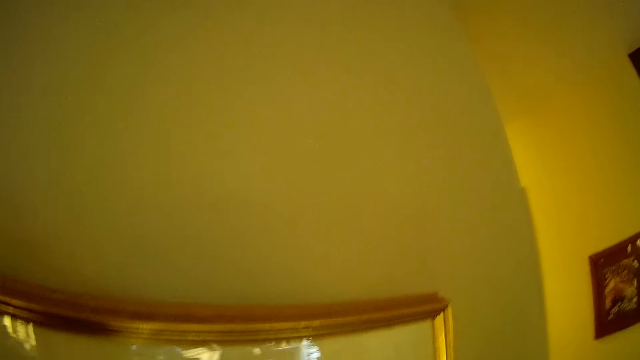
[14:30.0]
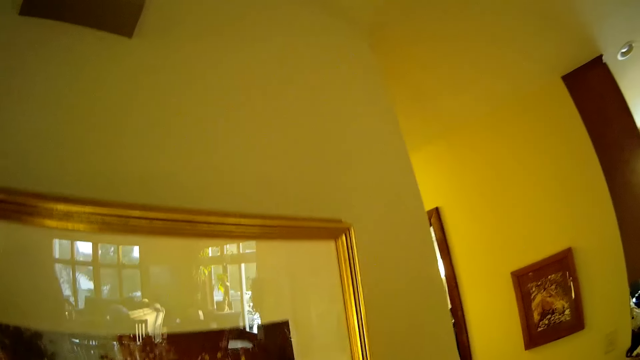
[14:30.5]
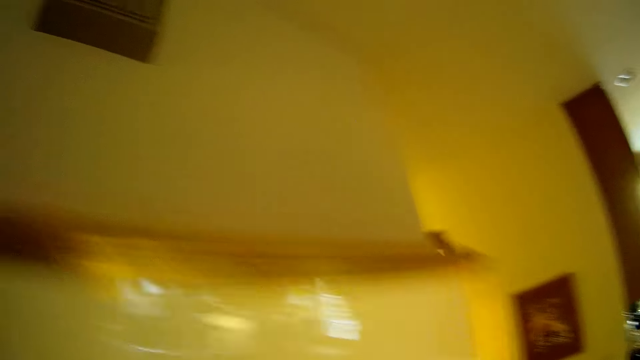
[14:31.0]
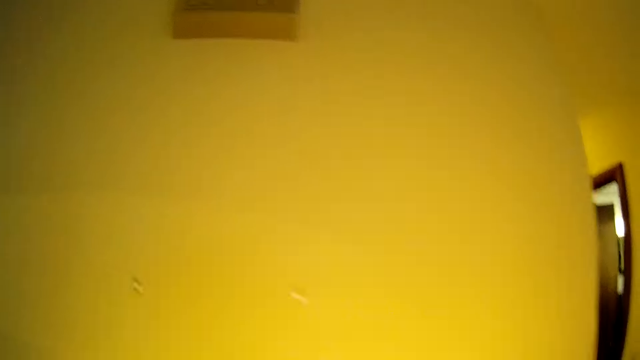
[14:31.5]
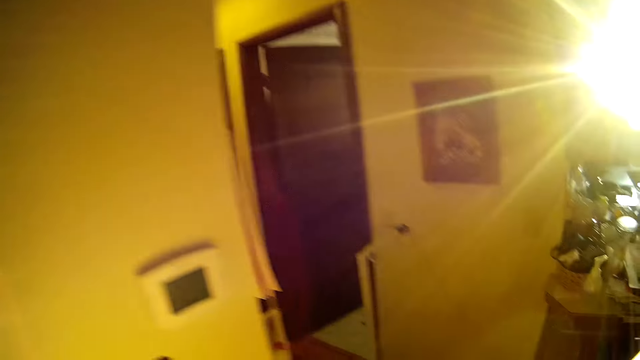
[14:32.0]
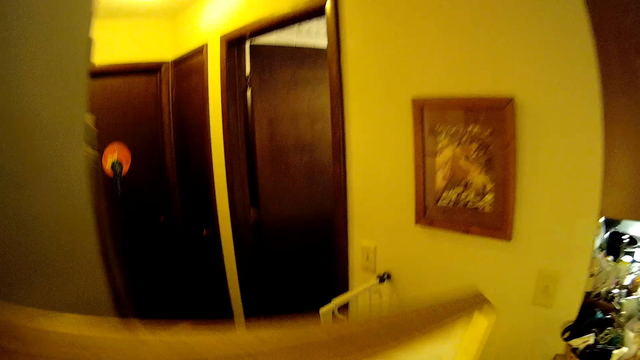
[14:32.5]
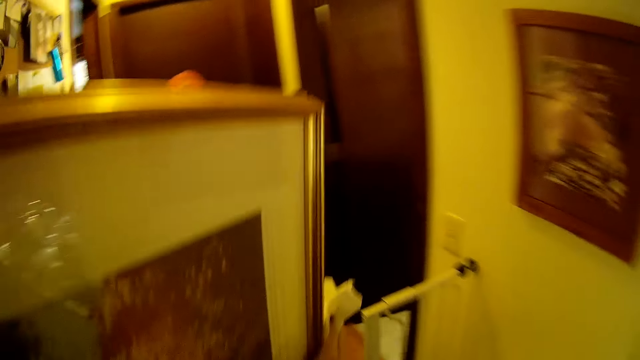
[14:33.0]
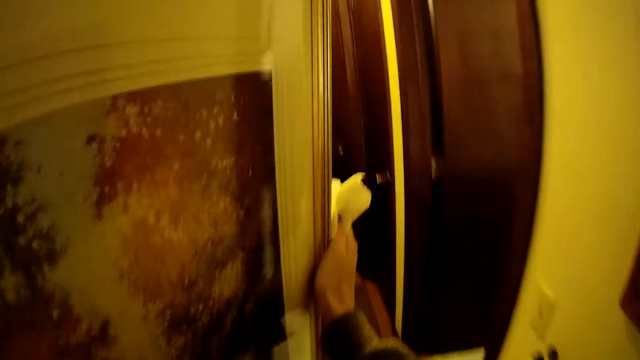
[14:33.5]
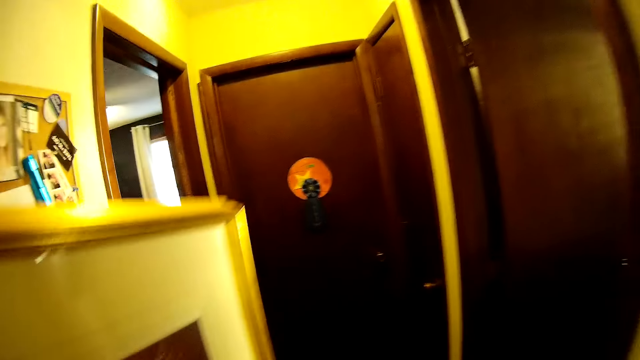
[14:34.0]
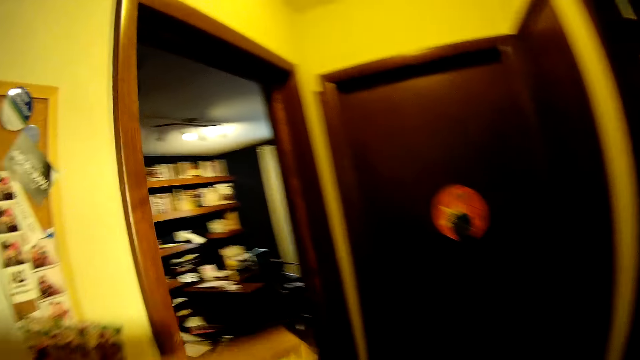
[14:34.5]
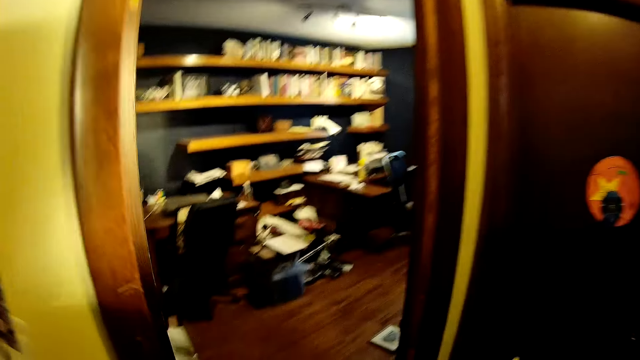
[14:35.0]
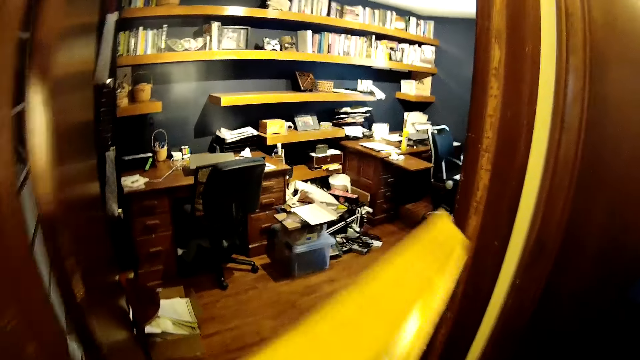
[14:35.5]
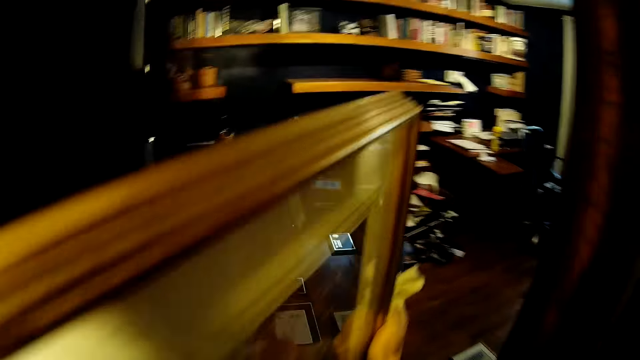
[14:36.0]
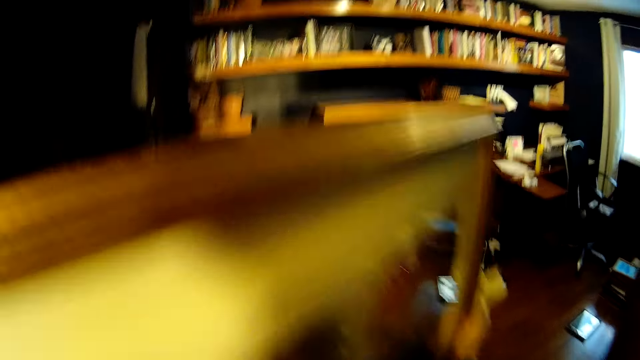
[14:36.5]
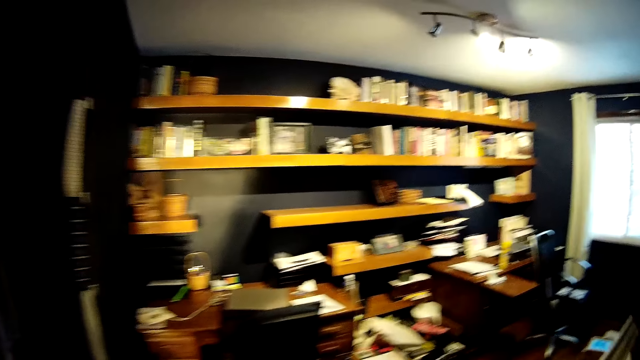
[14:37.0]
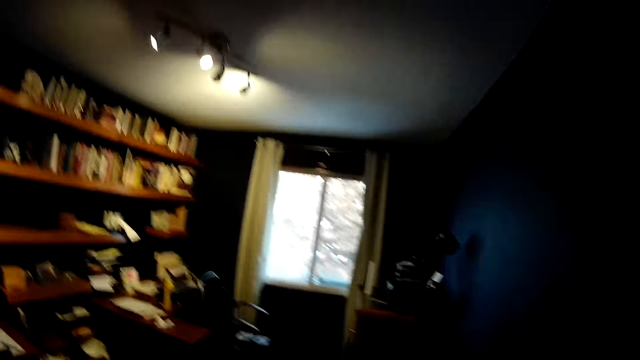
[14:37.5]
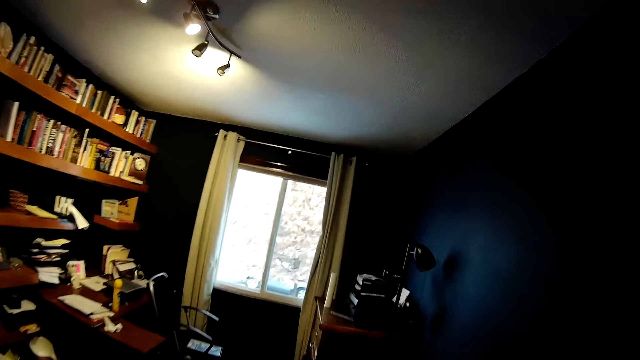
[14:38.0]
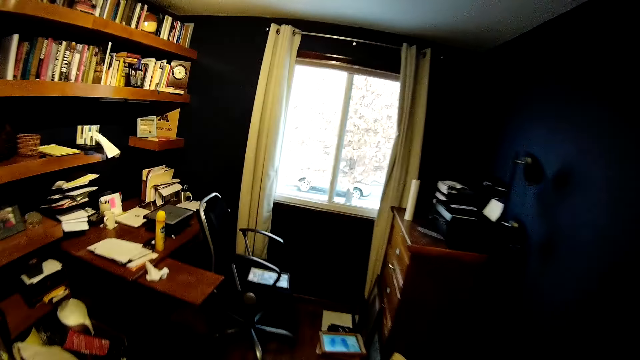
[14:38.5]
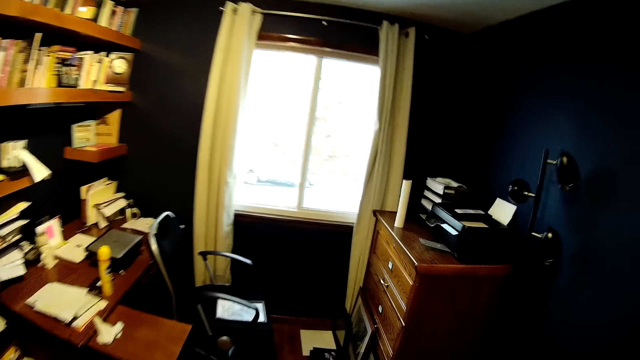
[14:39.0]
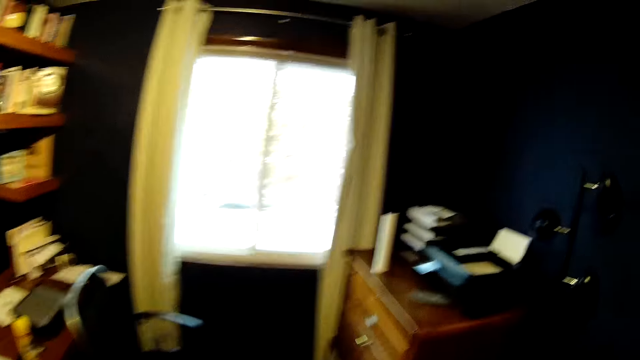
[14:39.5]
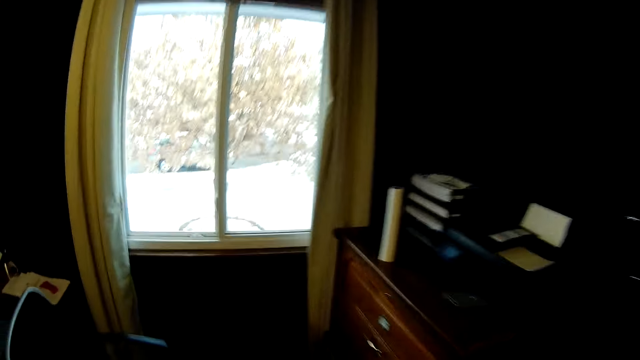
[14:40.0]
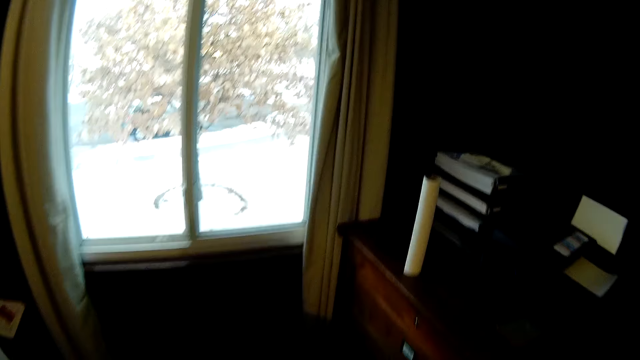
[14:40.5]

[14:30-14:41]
The camera wearer removes the wall frame from the wall. They walk around. They walk into a room. They hold the photo frame. They walk around the room.

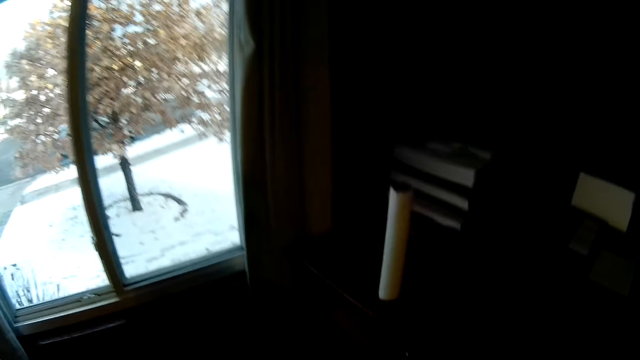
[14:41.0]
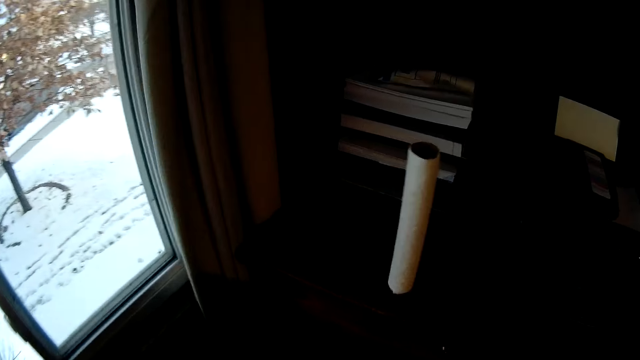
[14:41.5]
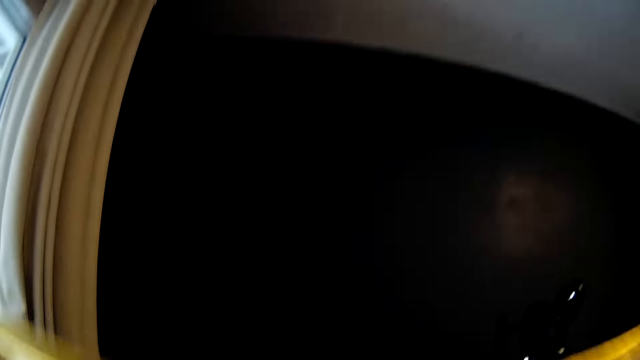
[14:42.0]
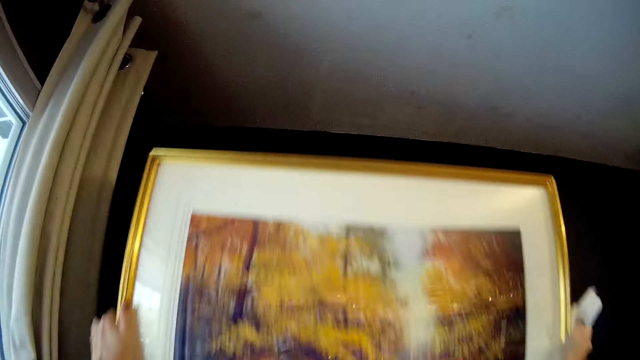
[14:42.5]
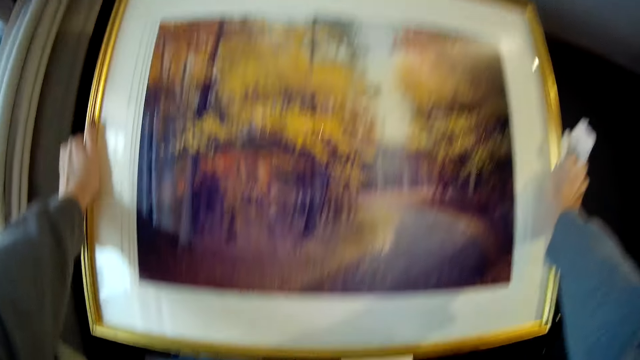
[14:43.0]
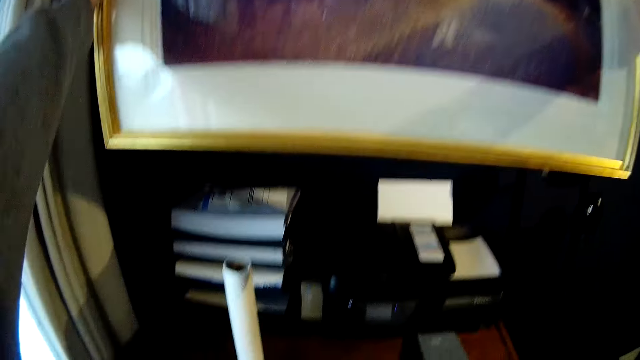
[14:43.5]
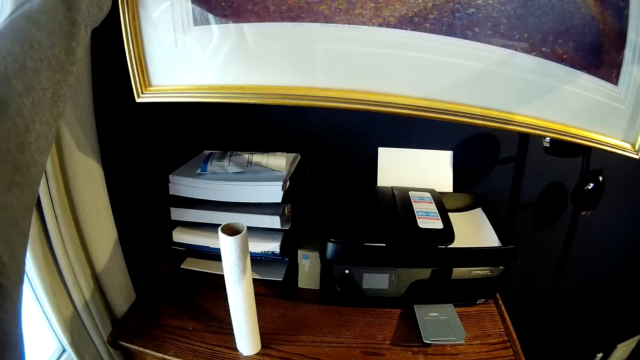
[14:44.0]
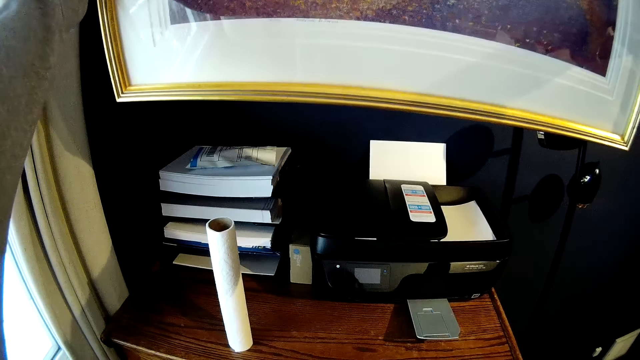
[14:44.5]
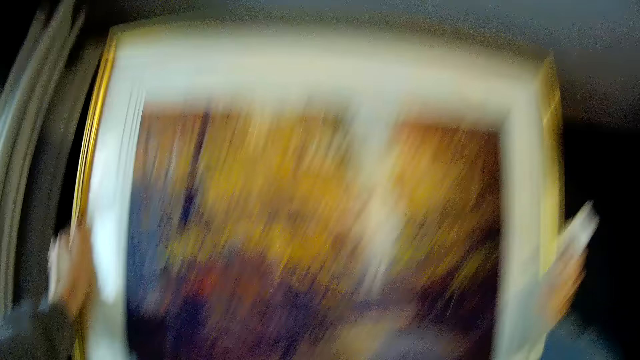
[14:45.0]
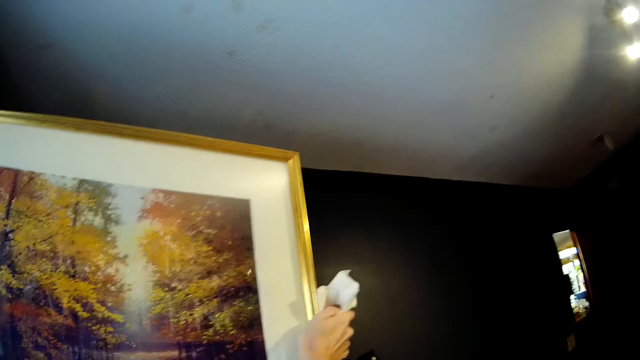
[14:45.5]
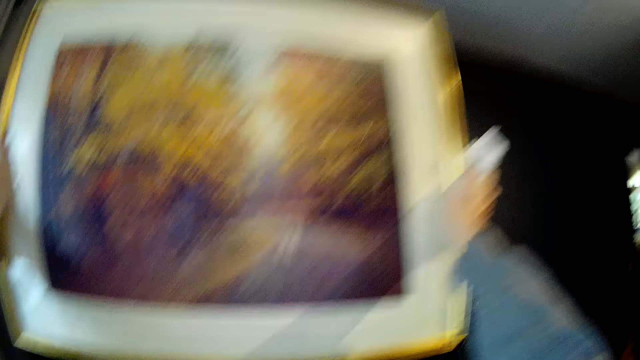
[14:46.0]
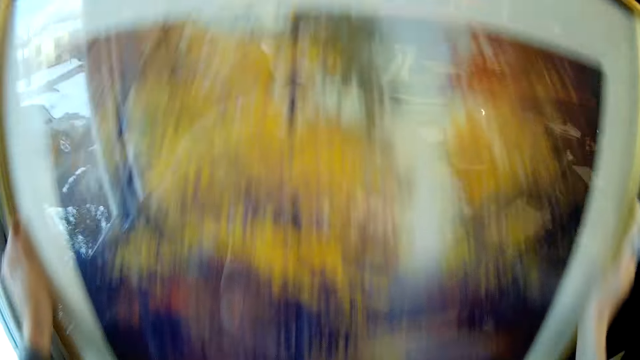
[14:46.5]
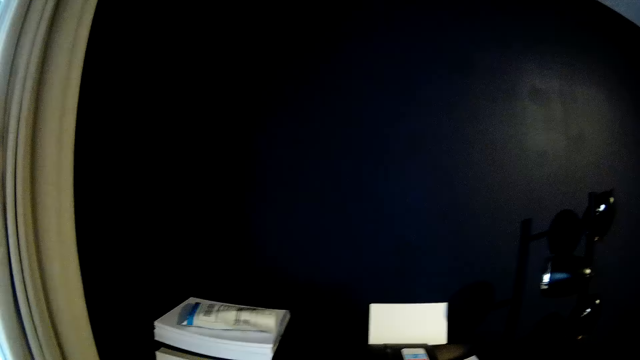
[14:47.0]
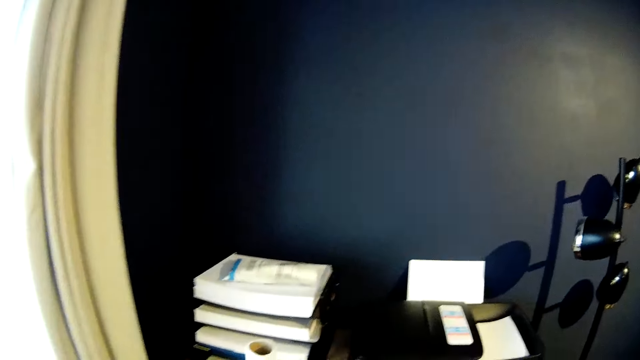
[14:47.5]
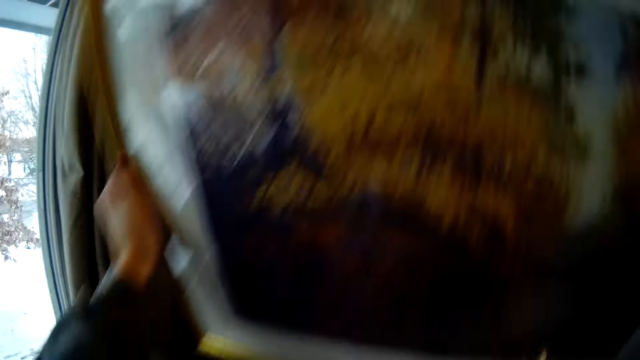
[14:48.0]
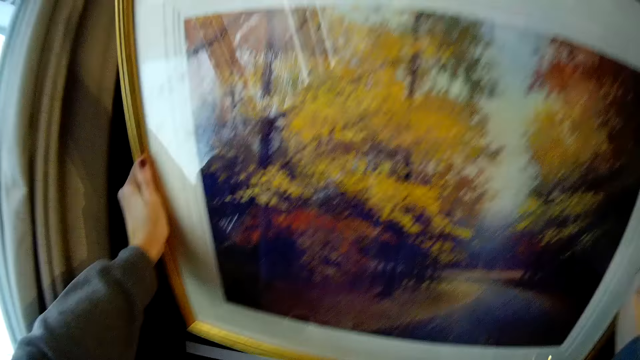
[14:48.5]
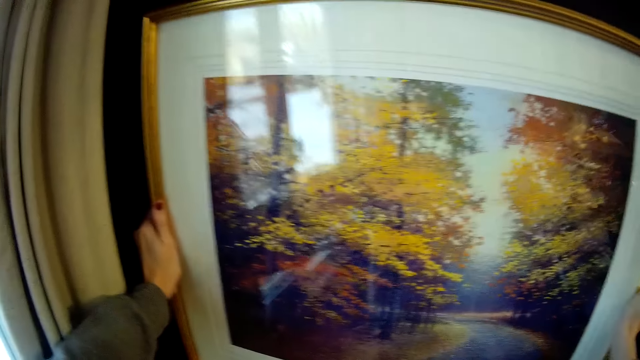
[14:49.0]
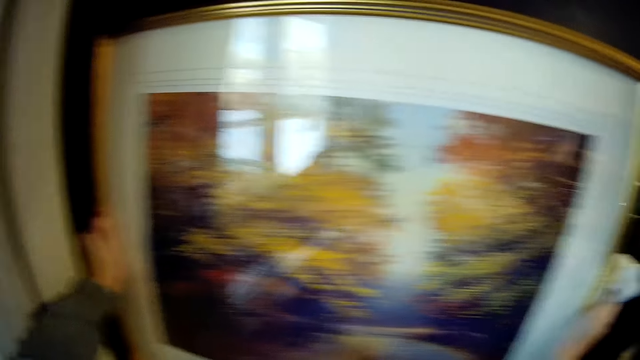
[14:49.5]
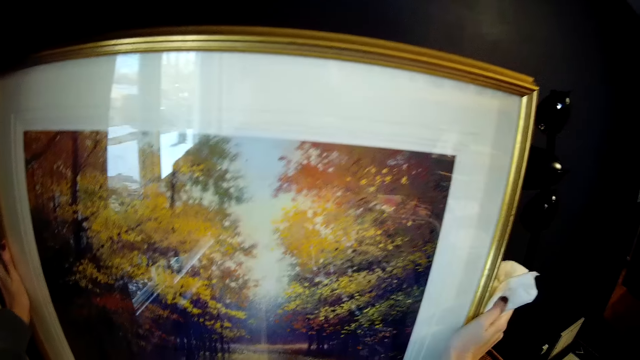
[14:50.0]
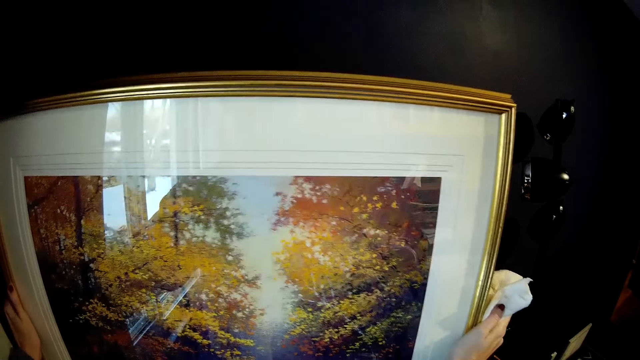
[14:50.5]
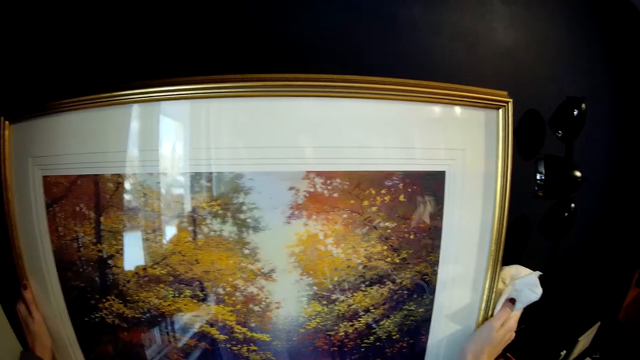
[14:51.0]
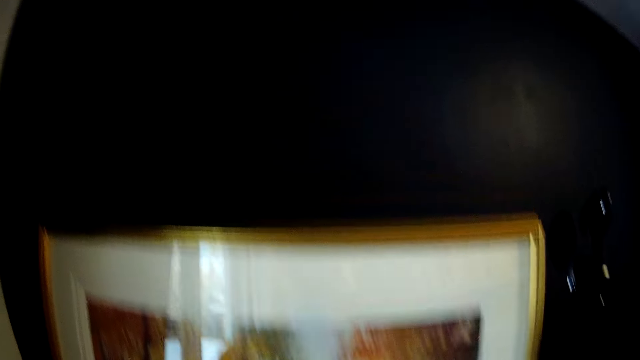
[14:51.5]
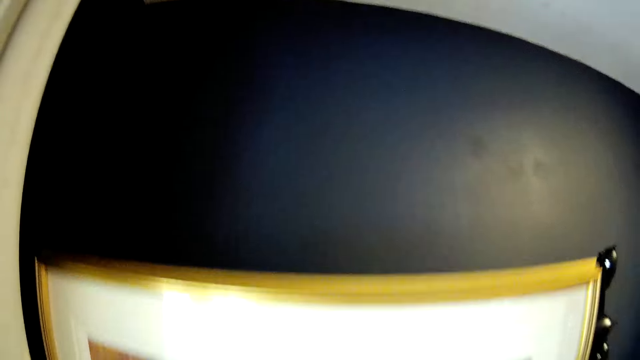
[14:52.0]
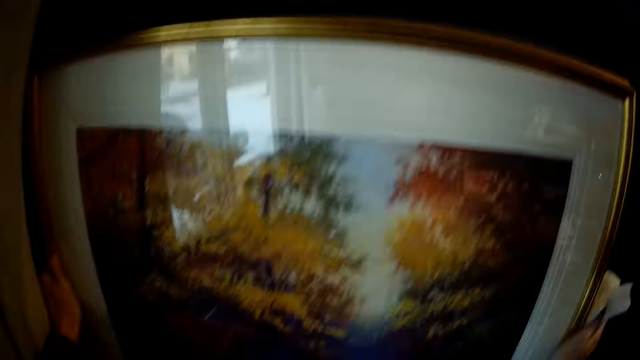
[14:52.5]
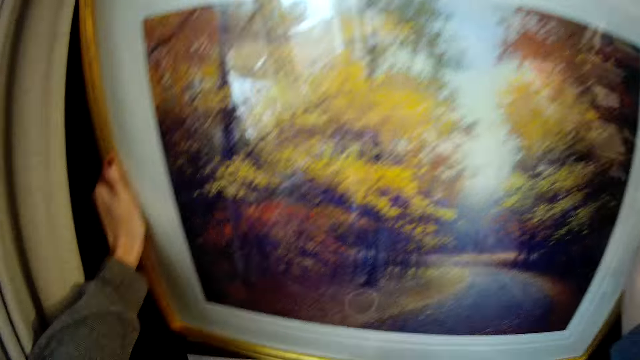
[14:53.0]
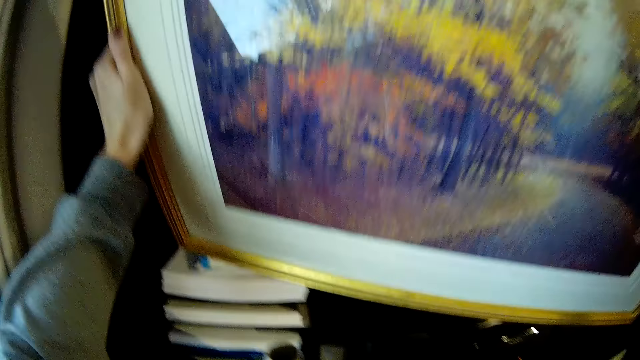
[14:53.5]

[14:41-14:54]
The camera wearer raises the frame up. They hold the photo frame. They drop the frame on a shelf. They remove the frame from the shelf.
